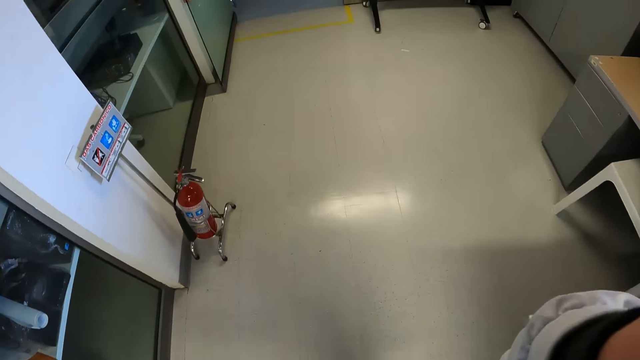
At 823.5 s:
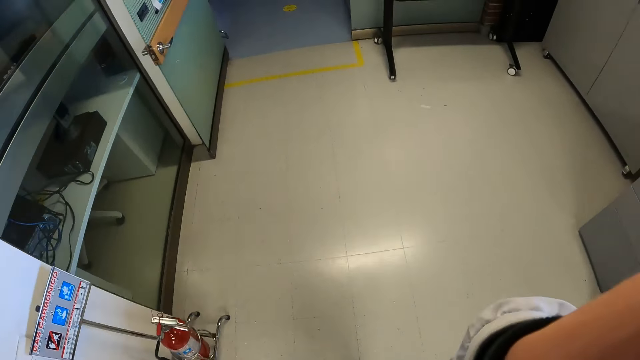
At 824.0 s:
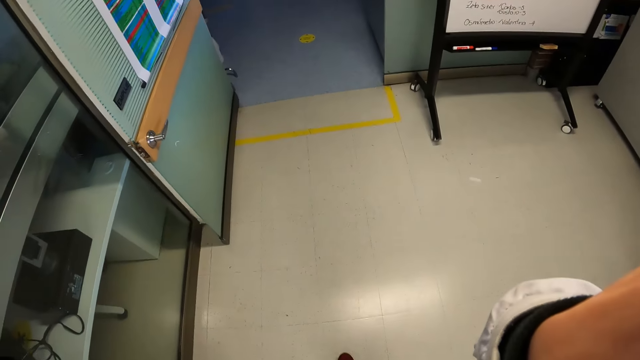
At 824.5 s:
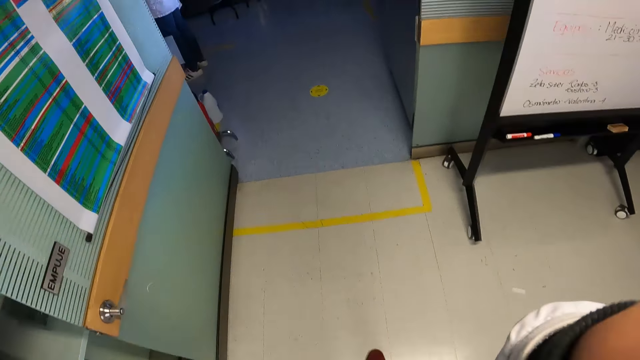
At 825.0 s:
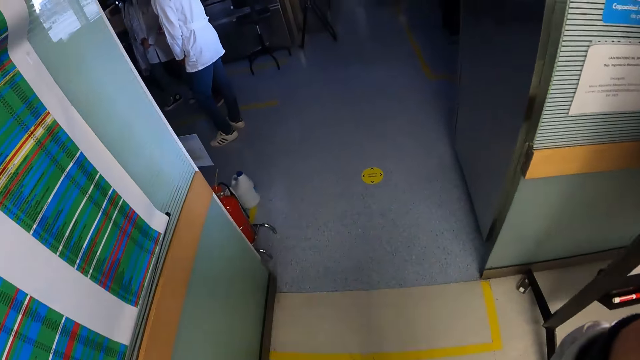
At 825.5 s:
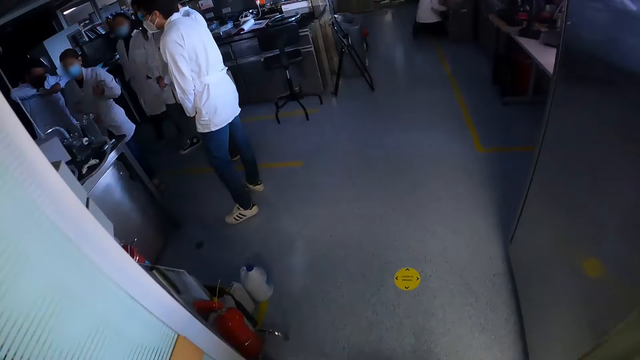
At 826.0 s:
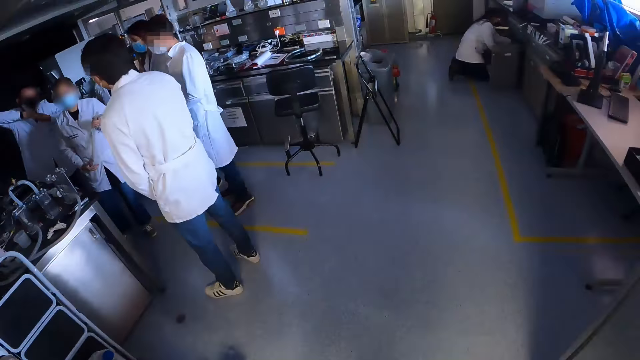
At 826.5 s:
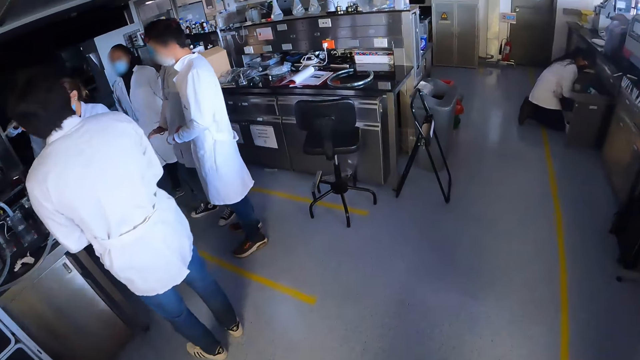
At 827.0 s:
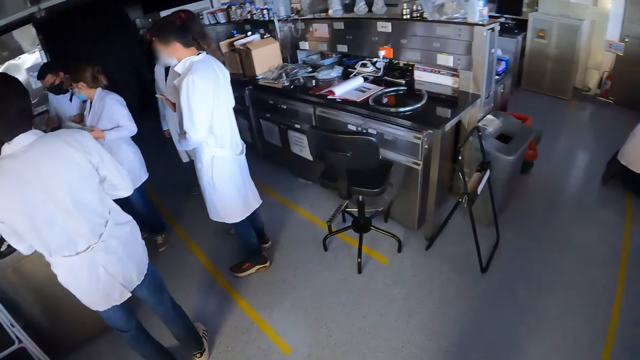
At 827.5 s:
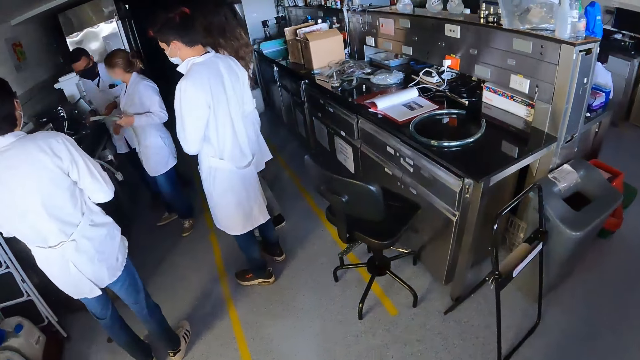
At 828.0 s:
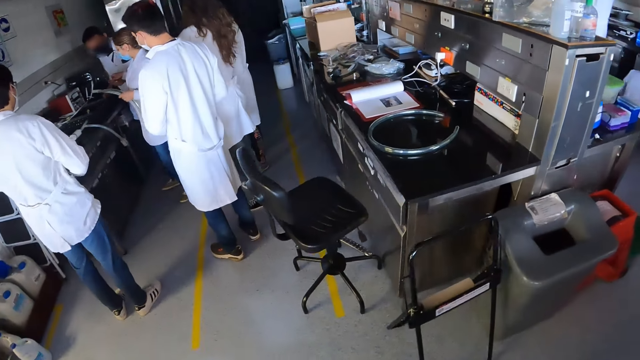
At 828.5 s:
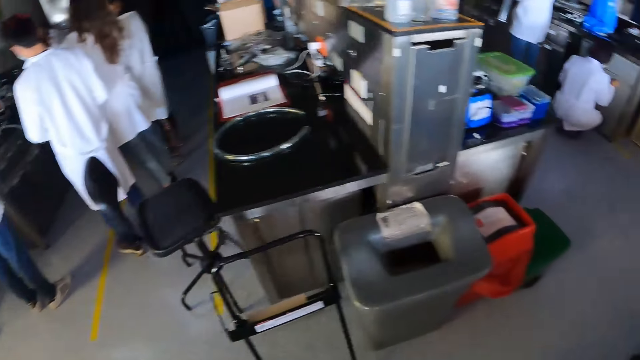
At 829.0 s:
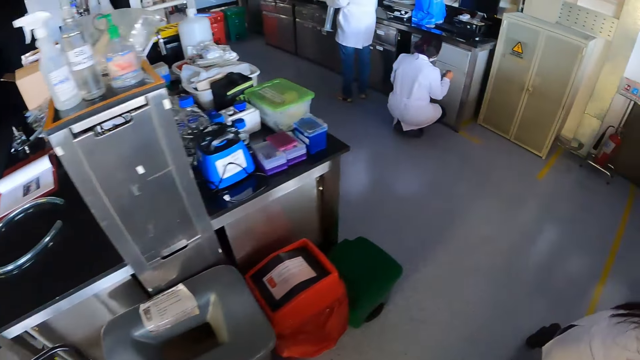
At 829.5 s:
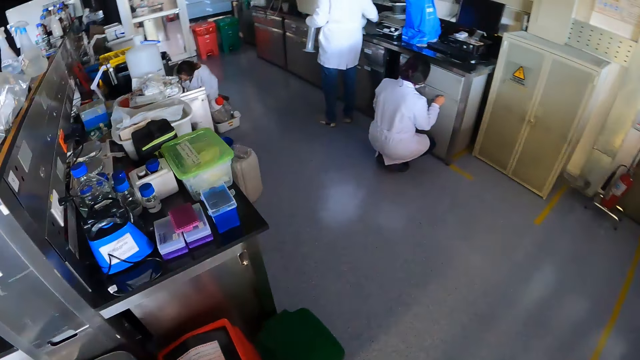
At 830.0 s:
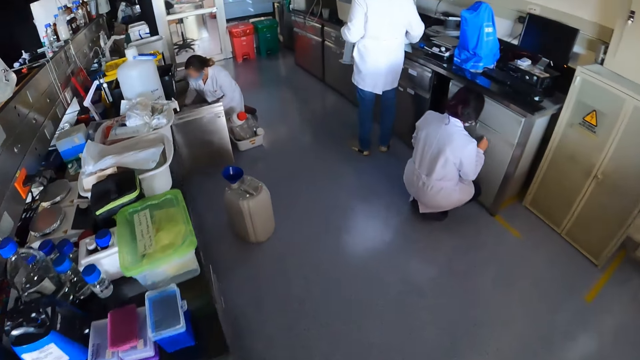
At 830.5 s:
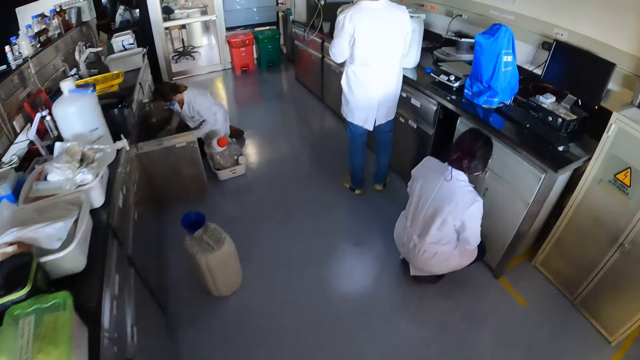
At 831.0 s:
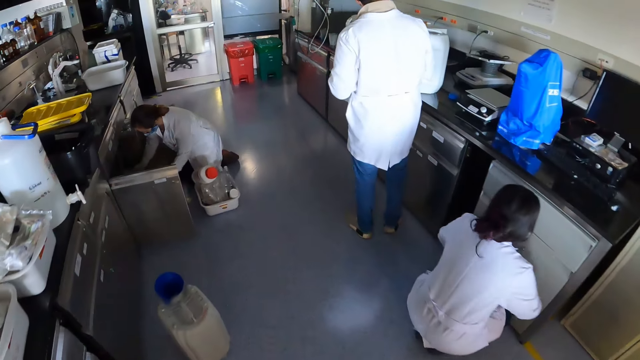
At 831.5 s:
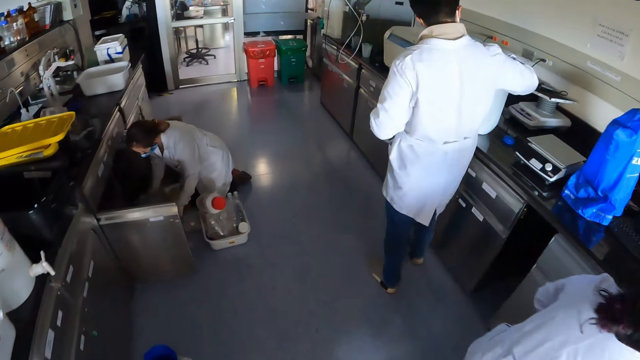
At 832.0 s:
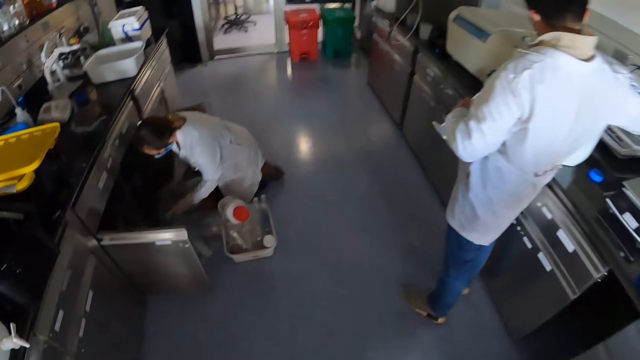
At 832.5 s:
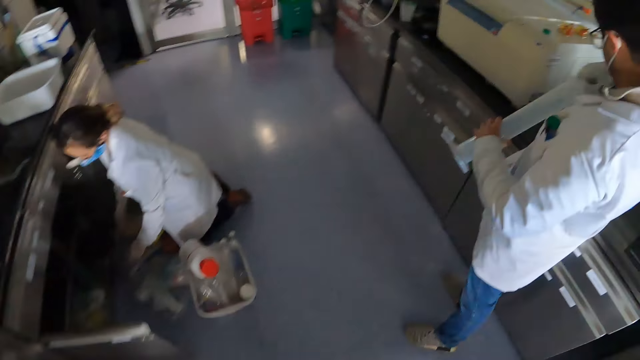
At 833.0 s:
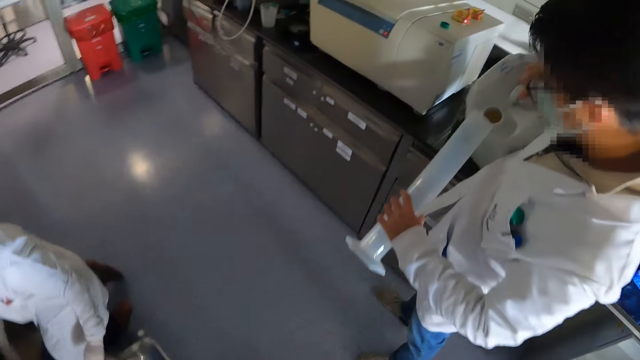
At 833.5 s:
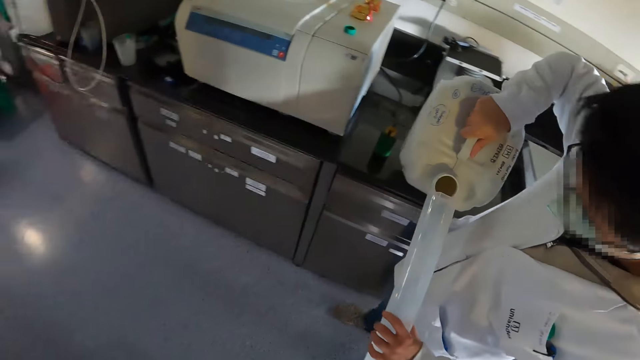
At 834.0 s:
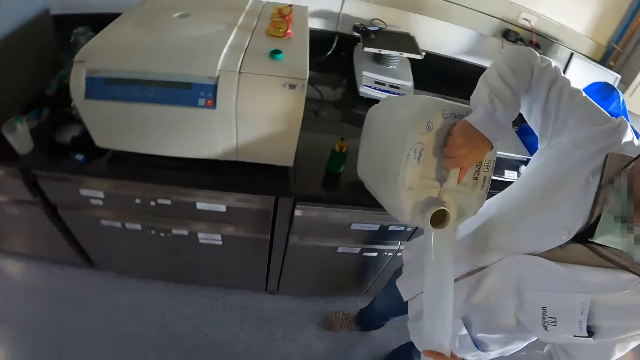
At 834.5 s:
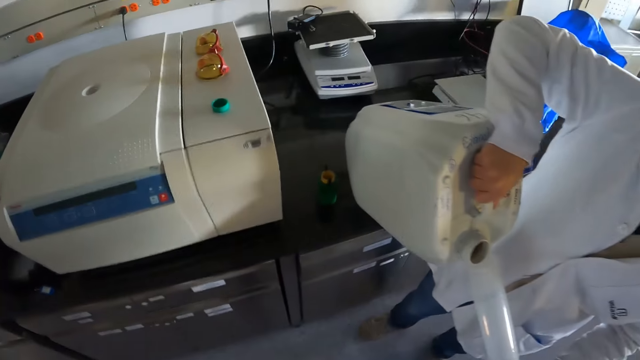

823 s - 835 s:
The camera wearer drops their hand. They walk past a group of people. They walk around. A woman stands up. Another woman moves hands. A man pours some chemicals from a gallon into a graduated cylinder or tube in his left hand.

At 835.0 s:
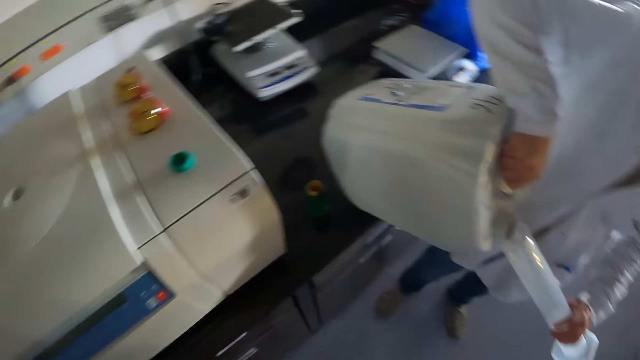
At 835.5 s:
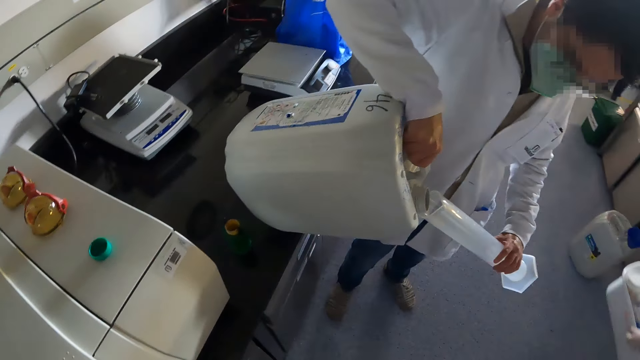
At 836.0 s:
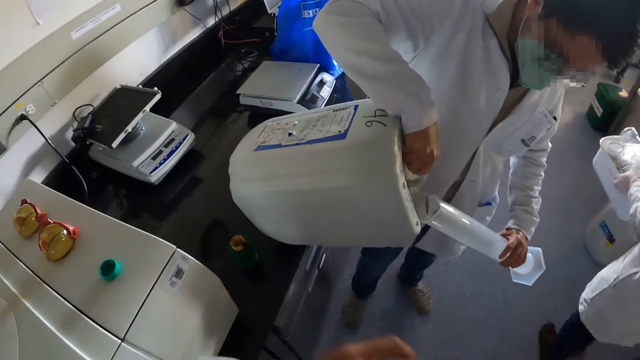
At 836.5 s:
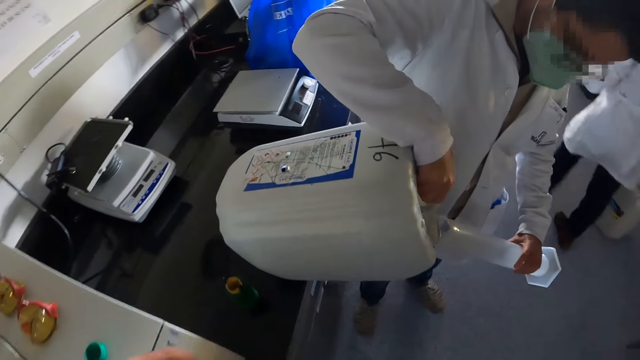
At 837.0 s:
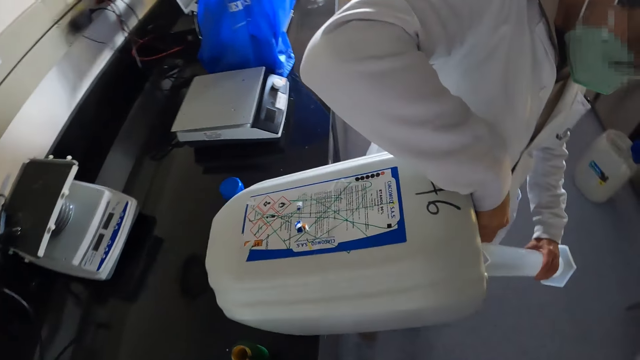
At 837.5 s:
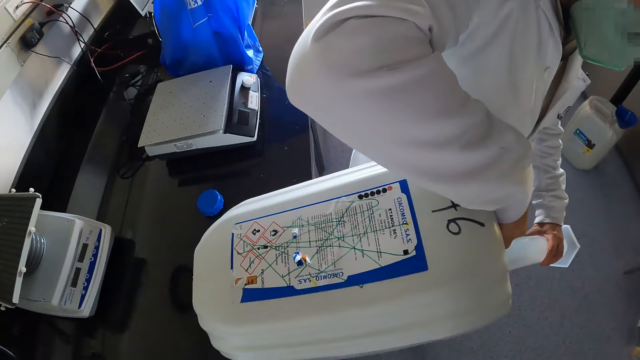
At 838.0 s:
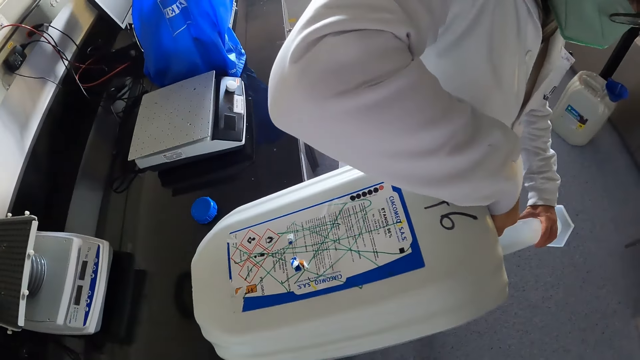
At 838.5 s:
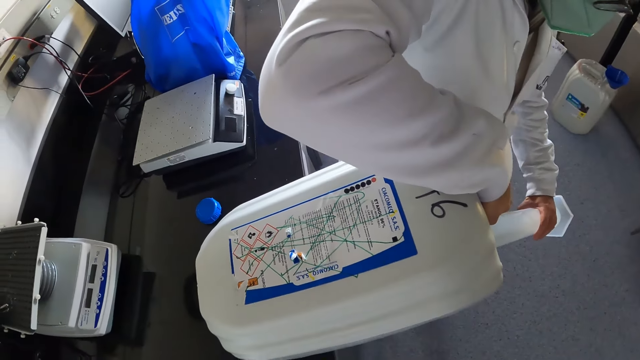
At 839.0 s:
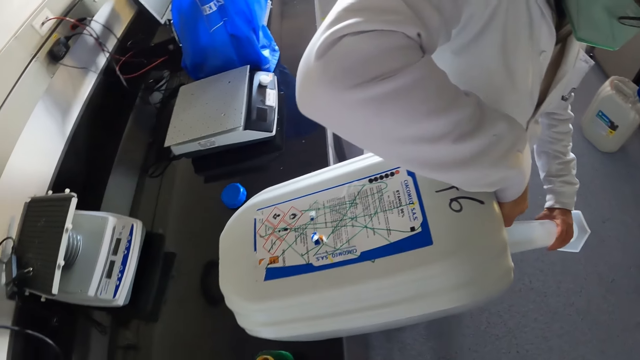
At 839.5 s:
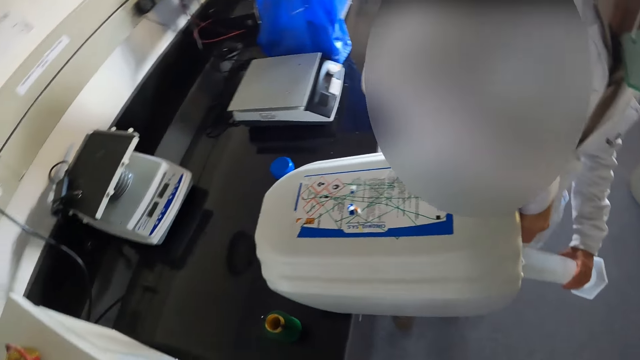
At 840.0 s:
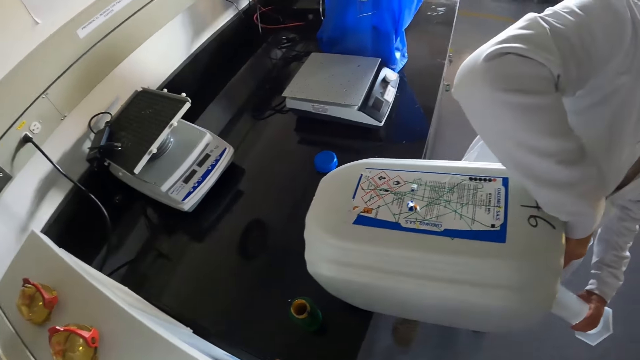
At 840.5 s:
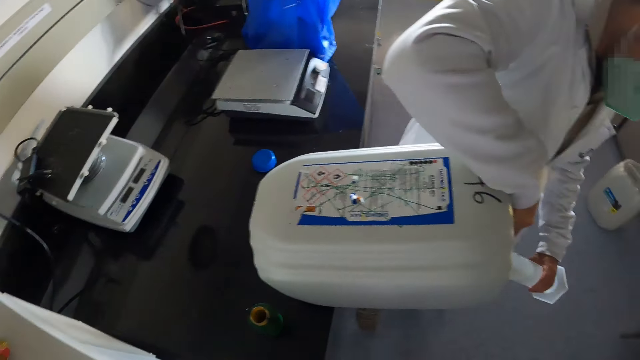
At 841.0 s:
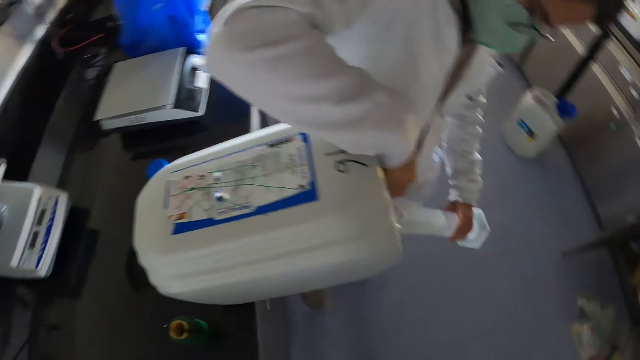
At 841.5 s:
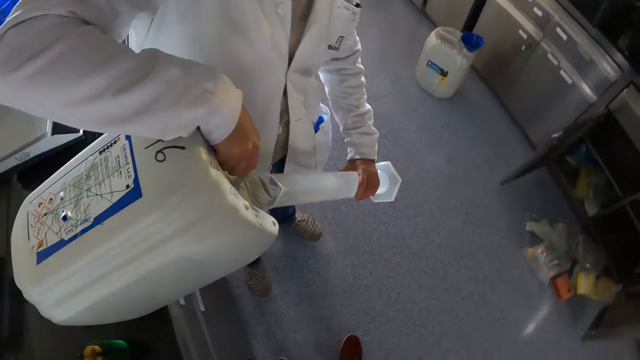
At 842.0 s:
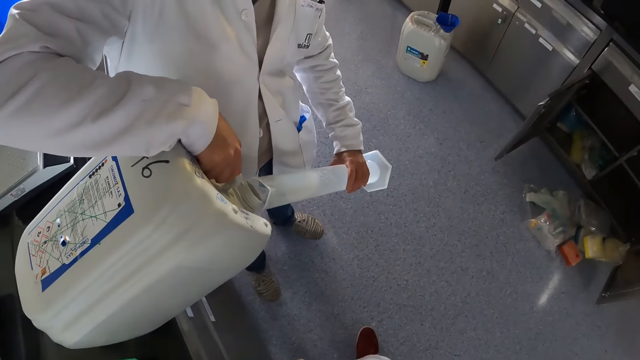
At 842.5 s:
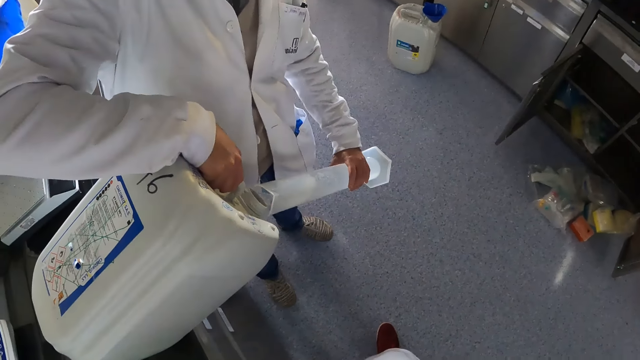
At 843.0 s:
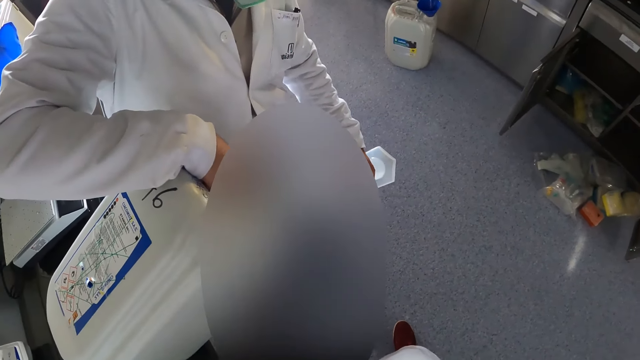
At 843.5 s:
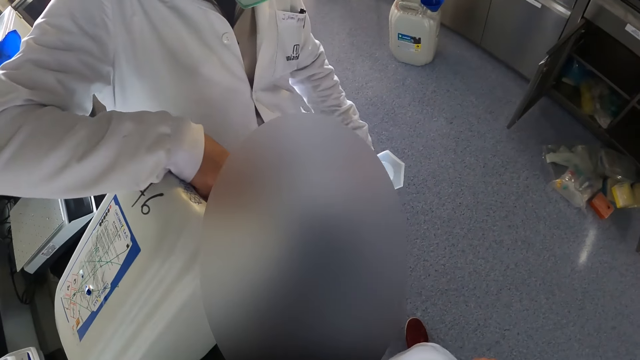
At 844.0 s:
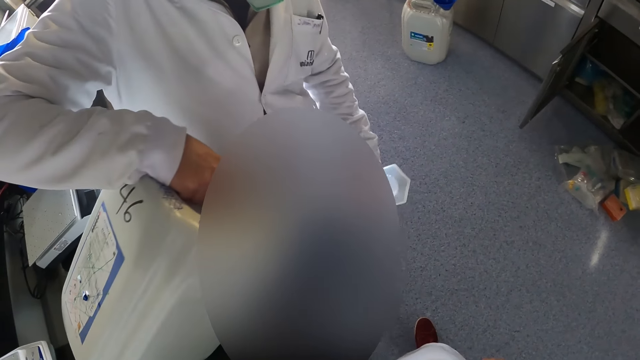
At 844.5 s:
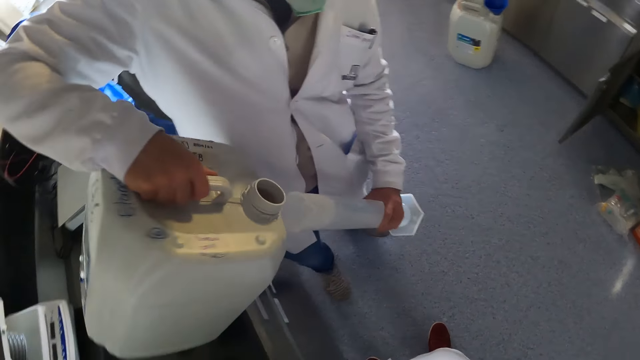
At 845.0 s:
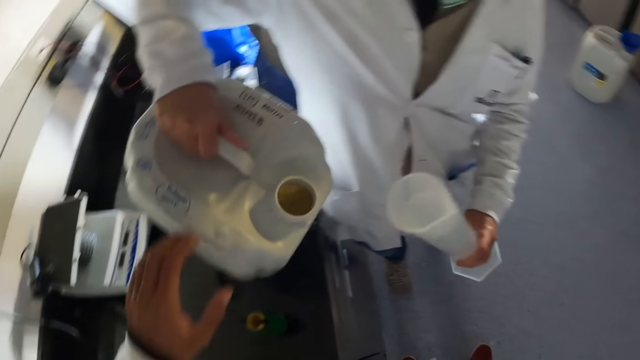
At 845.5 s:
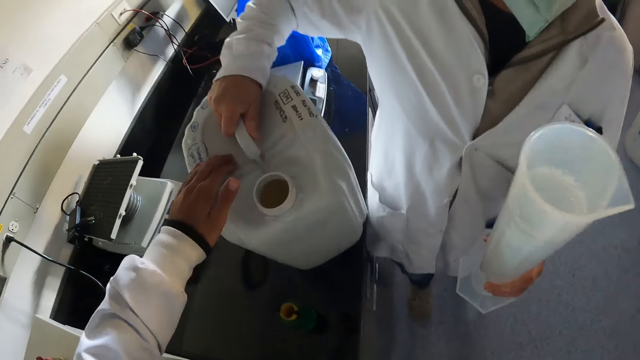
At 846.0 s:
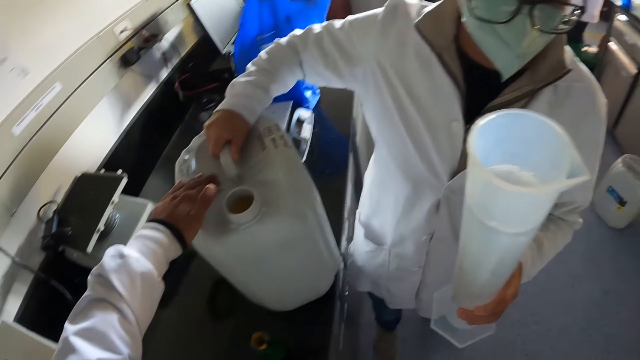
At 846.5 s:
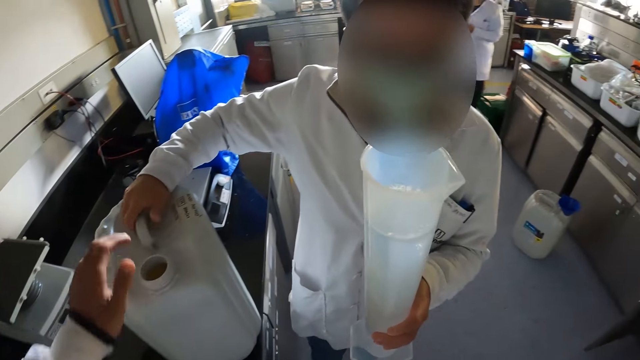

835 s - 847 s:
The camera wearer interacts with the man. A woman walks across. The man puts liquid in a tube. The man drops the gallon of chemical on the countertop with his right hand. The camera wearer places his left hand on the gallon of chemical on the countertop. He removes his left hand from the gallon of chemical.
